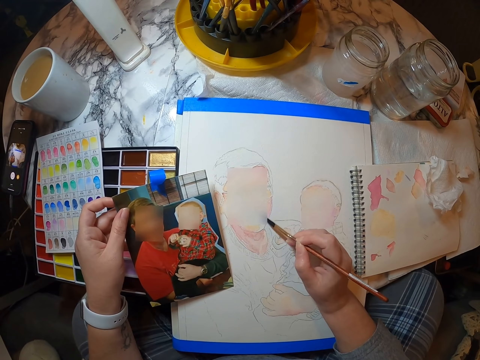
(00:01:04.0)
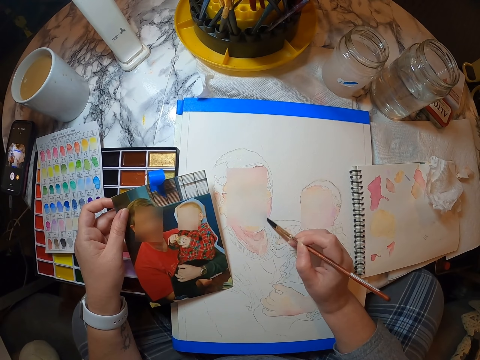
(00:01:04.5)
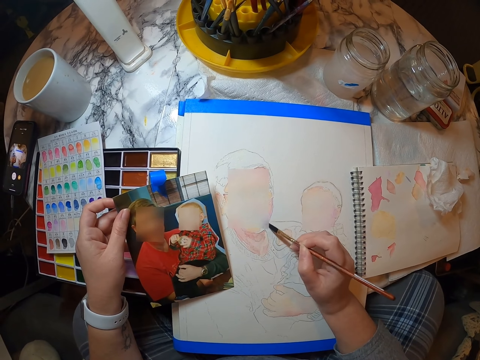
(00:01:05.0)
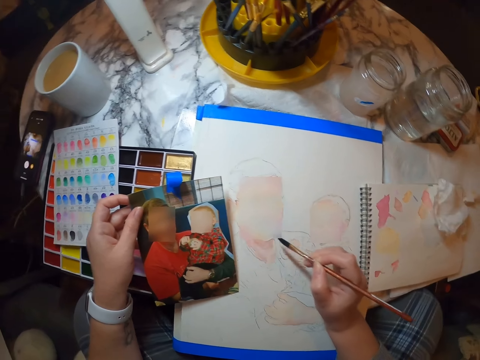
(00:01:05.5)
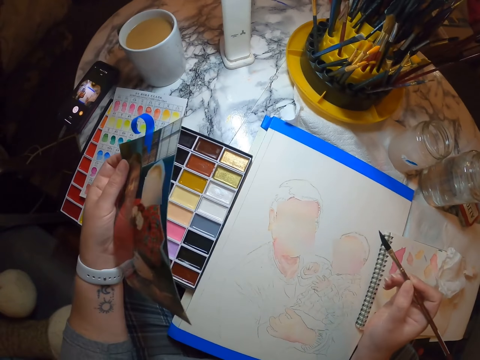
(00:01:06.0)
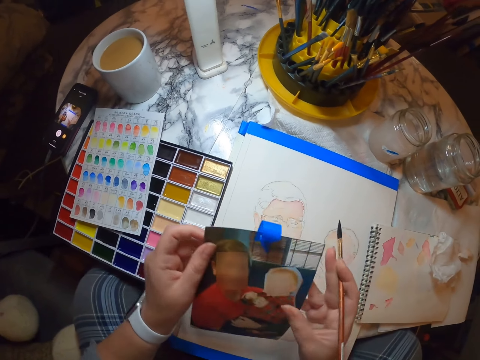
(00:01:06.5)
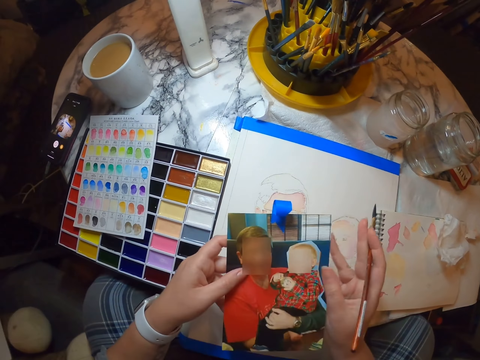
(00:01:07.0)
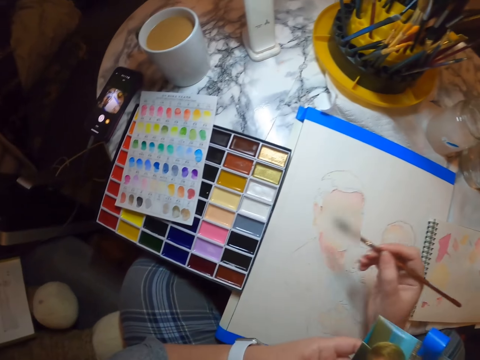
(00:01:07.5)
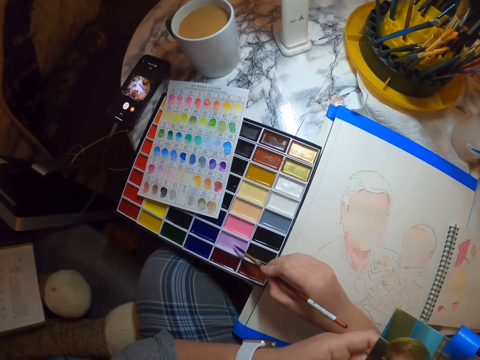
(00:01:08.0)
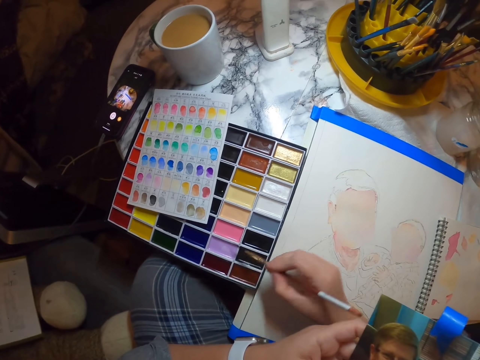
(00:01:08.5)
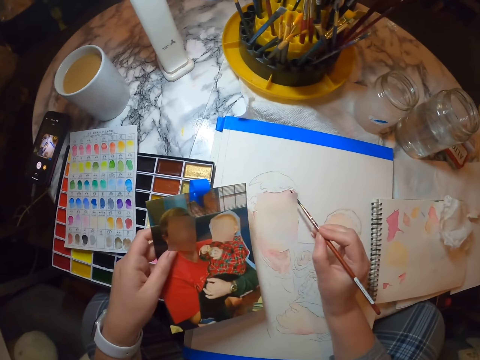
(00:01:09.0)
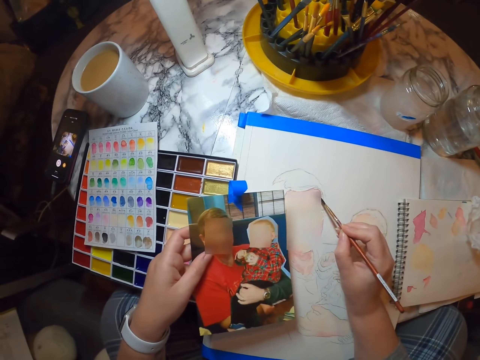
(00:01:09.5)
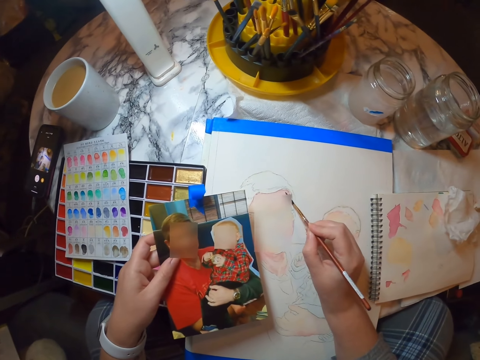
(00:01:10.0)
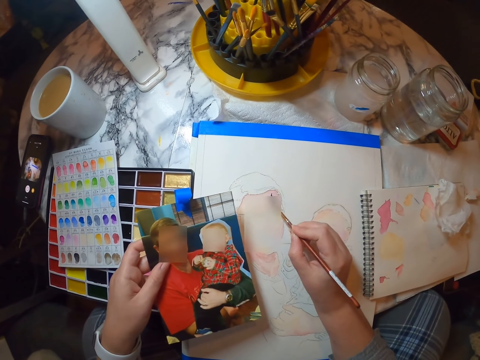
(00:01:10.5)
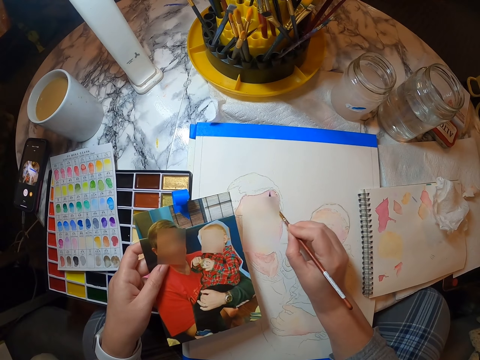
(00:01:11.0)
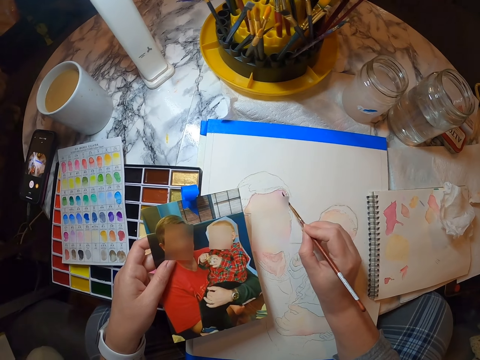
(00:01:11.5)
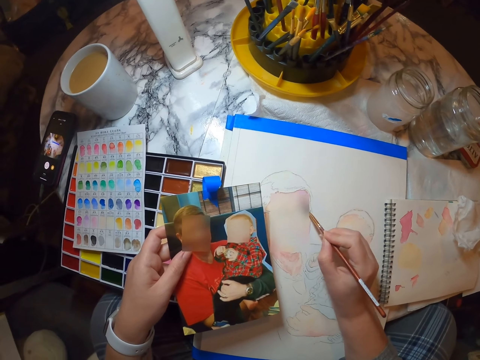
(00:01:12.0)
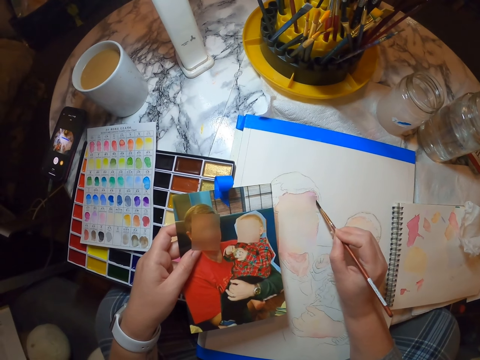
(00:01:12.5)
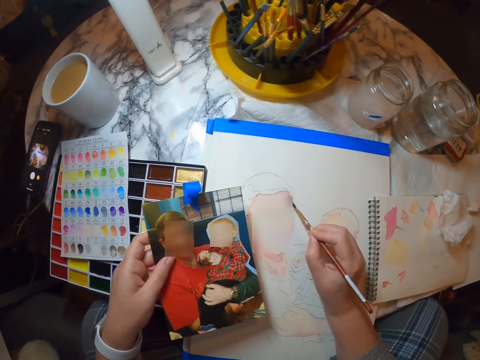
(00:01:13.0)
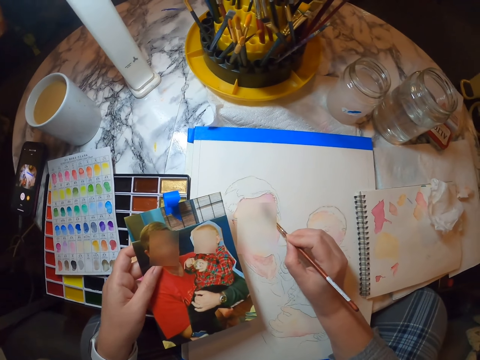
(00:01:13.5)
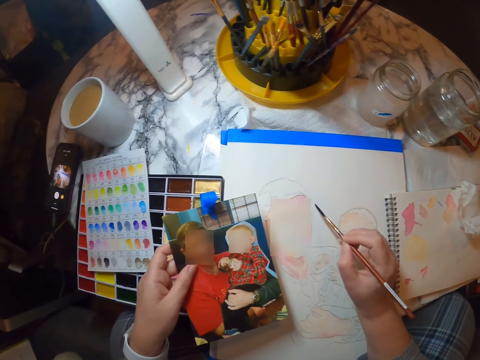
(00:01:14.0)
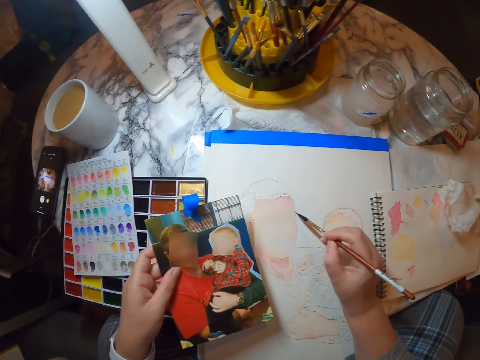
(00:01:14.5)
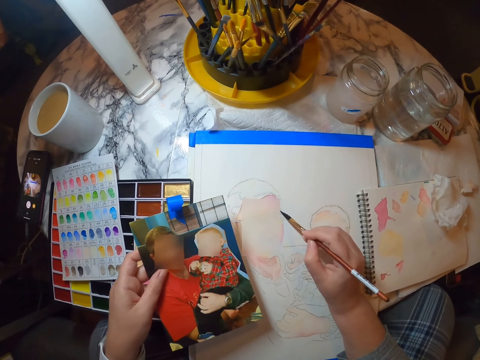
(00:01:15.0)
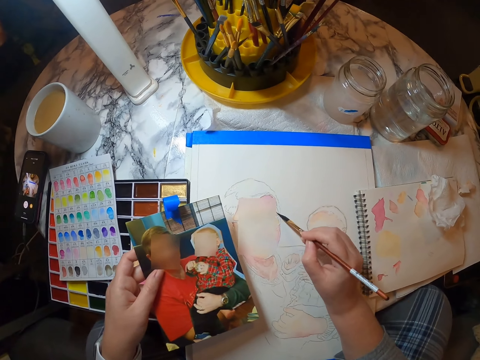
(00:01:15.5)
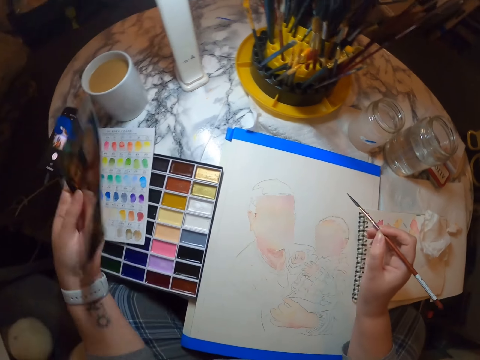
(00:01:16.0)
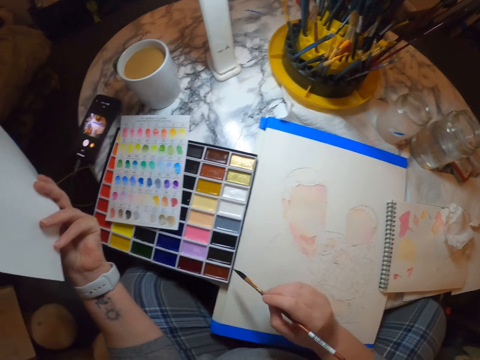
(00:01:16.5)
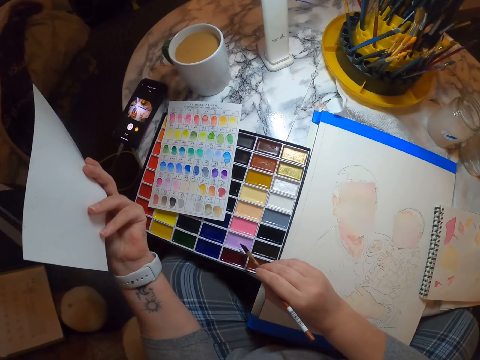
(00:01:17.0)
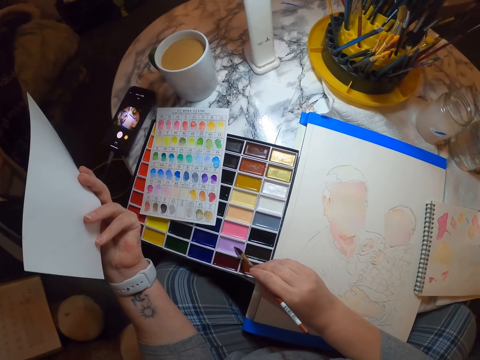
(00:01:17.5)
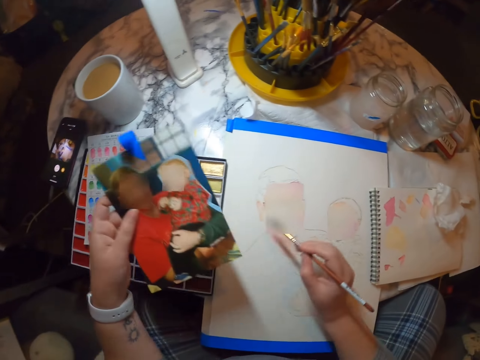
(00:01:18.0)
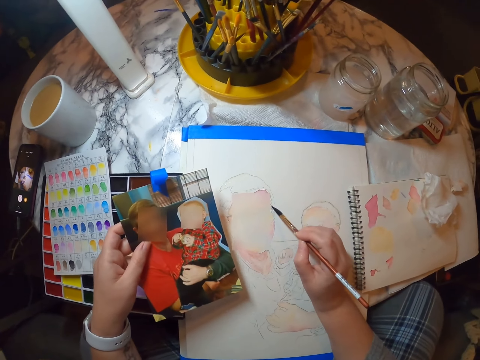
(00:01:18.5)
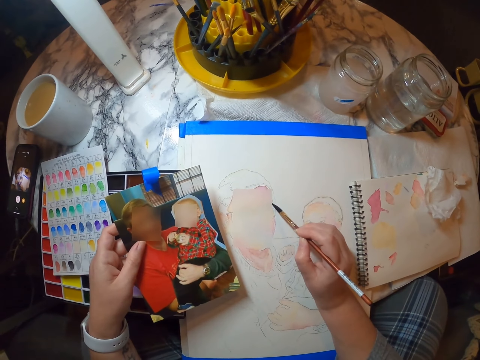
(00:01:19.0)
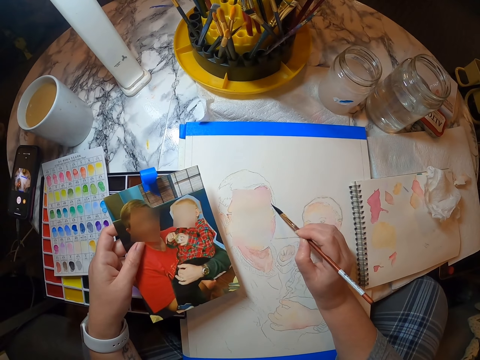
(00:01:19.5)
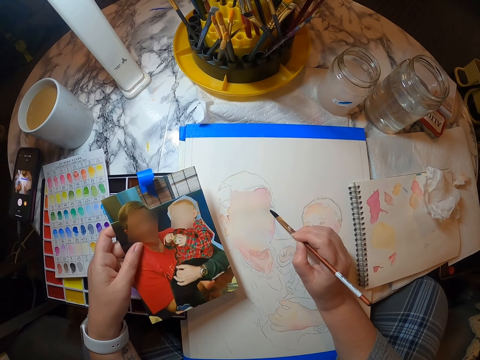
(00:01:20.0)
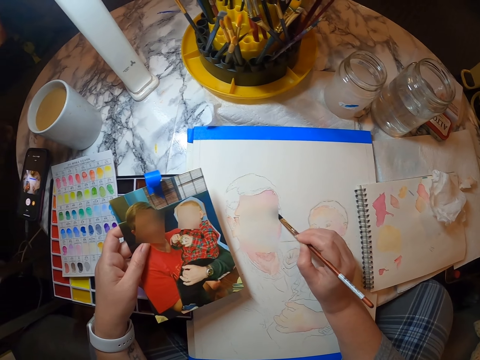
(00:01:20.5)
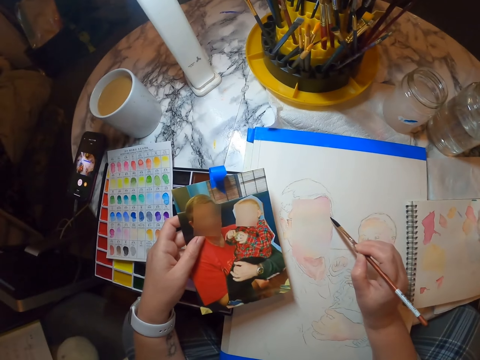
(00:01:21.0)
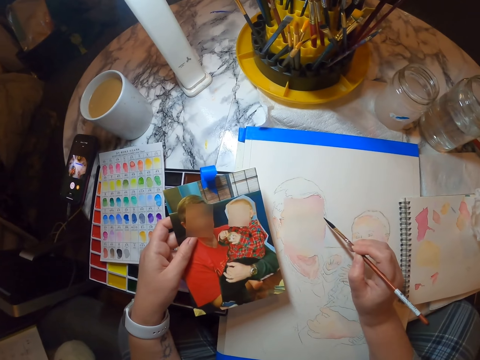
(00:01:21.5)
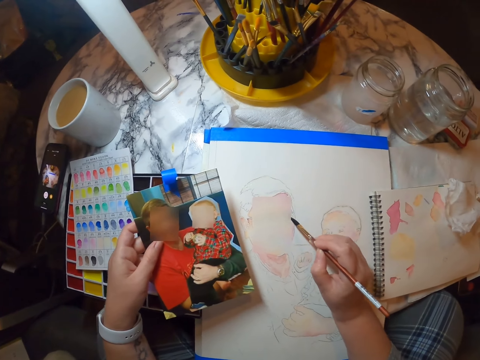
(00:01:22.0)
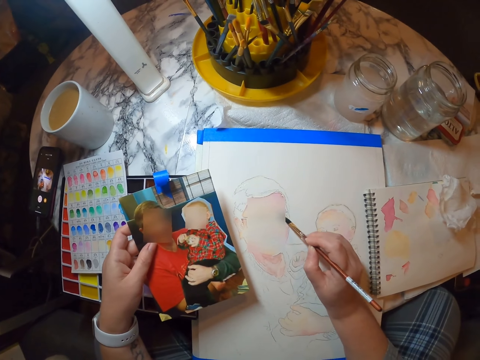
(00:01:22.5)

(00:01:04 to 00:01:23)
The camera wearer dips the brush in paint. They paint the picture in the painting book. They dip the brush in the paint. They paint the picture in the painting book.

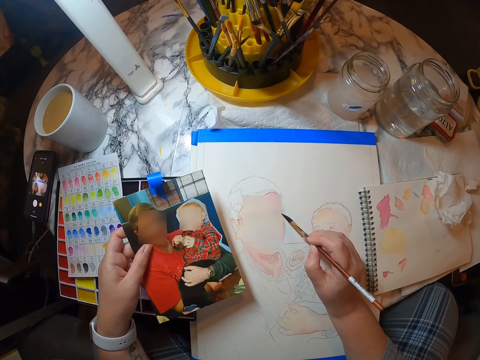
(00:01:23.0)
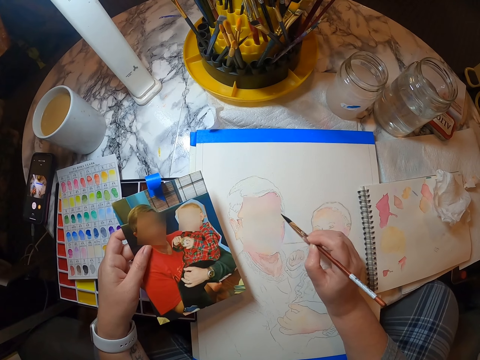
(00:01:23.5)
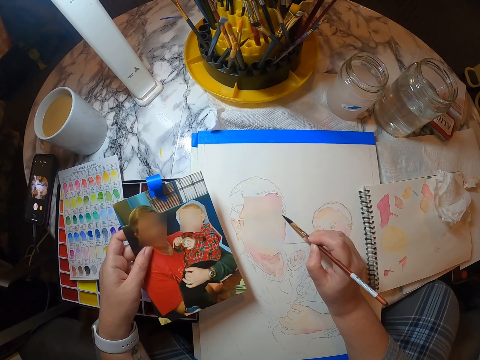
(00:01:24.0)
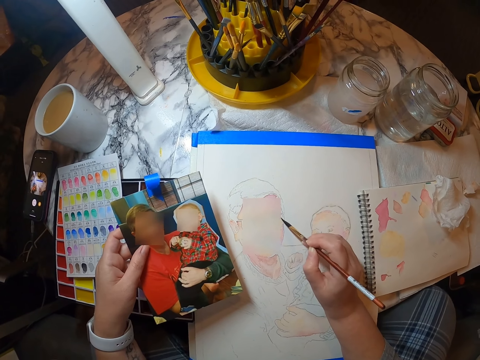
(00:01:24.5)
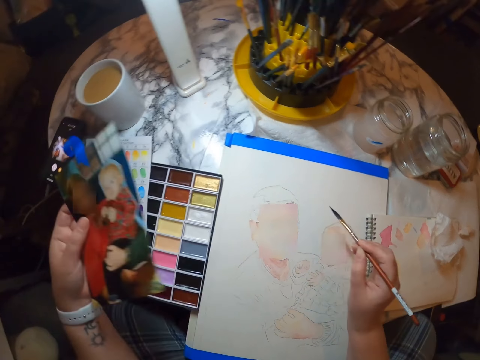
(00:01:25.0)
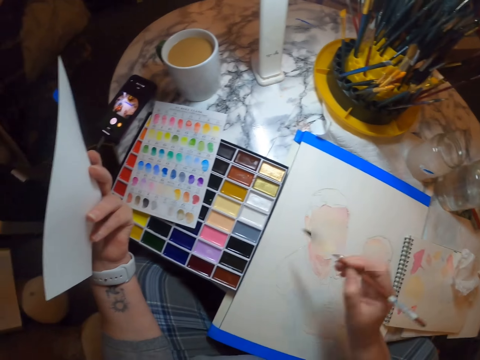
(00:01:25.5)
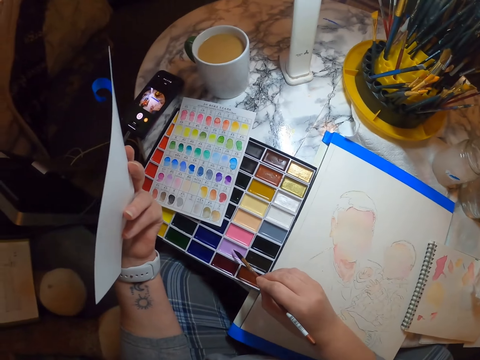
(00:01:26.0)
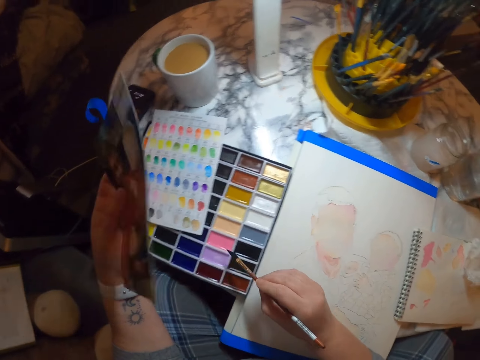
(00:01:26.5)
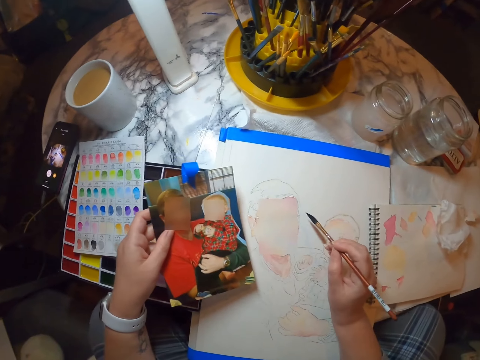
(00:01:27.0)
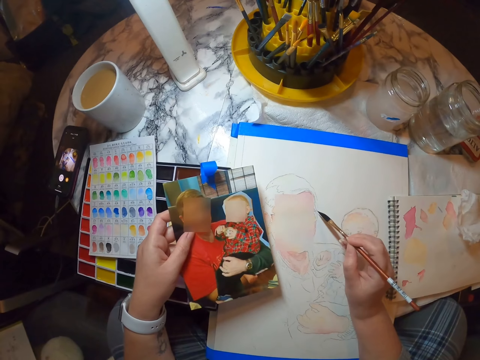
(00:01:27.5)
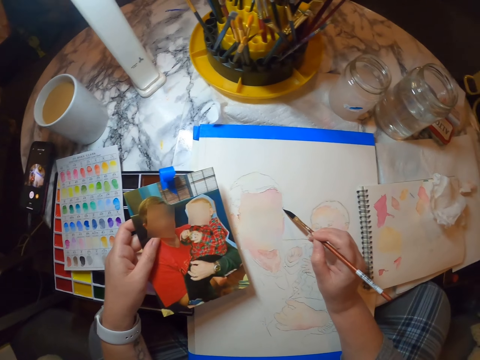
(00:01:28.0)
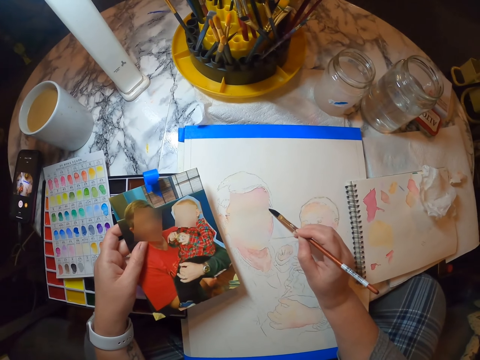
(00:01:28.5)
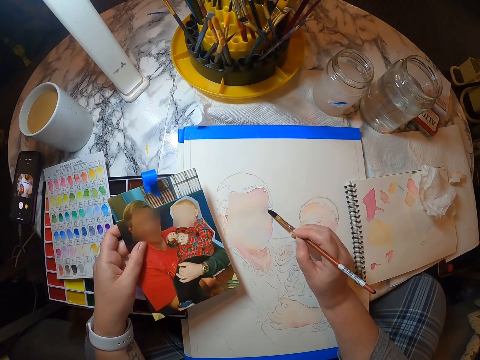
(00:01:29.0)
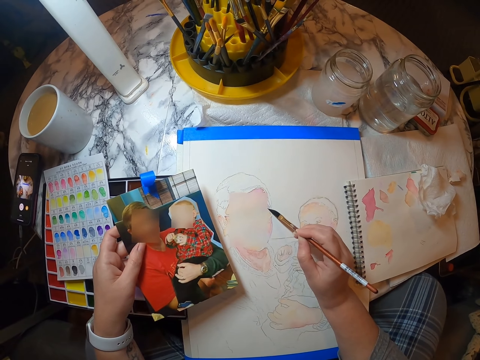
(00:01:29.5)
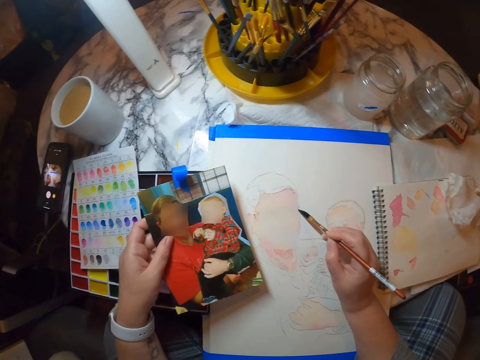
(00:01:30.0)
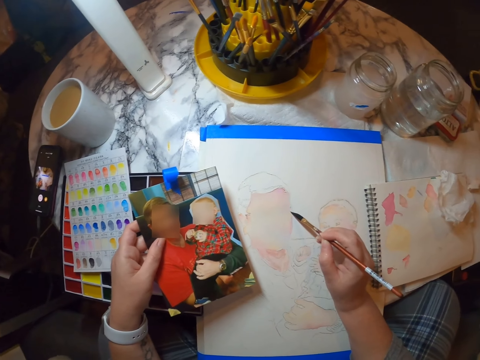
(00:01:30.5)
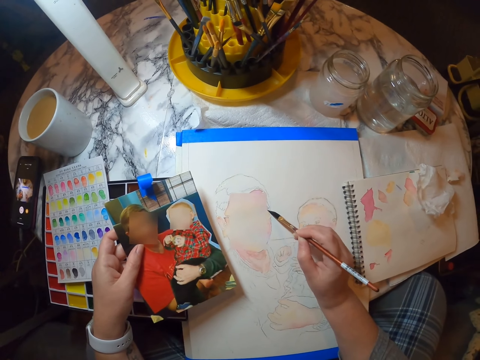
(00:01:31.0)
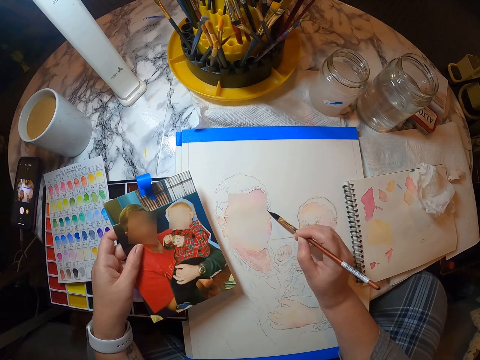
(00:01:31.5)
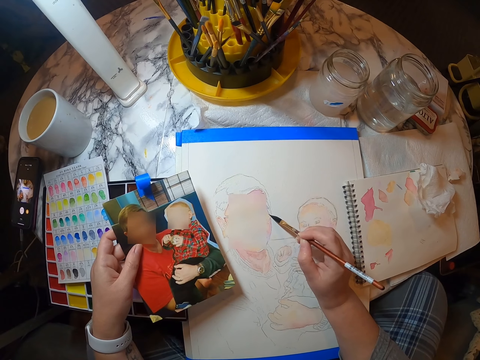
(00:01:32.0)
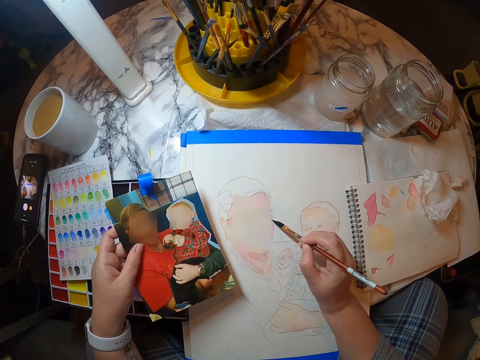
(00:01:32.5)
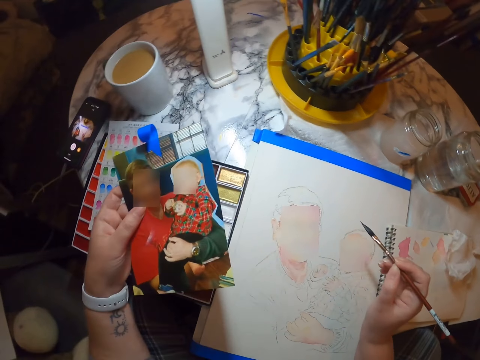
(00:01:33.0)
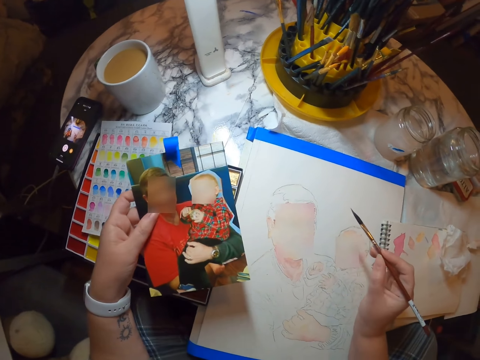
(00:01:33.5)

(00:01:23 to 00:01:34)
The camera wearer dips the brush in paint. They paint the picture in the painting book.
